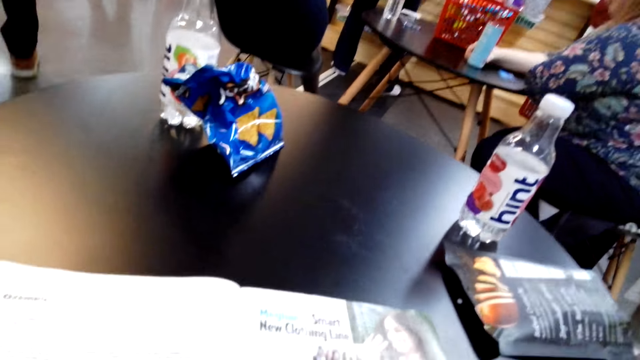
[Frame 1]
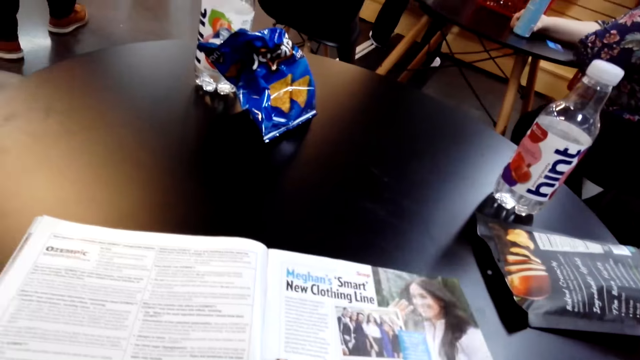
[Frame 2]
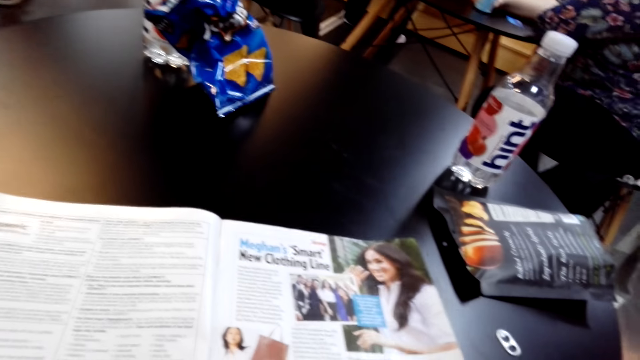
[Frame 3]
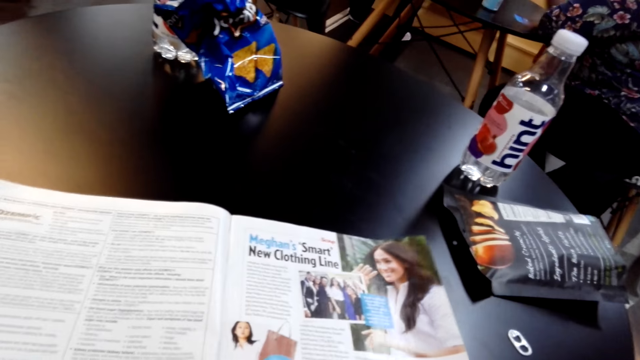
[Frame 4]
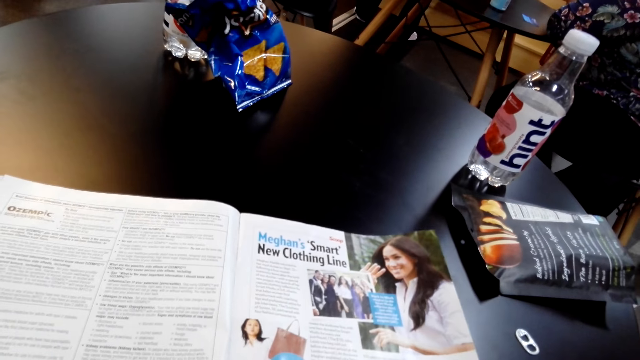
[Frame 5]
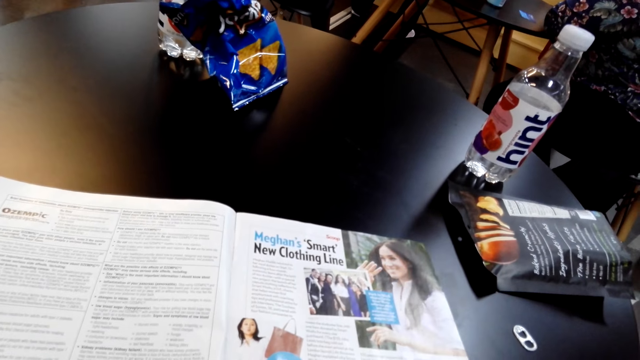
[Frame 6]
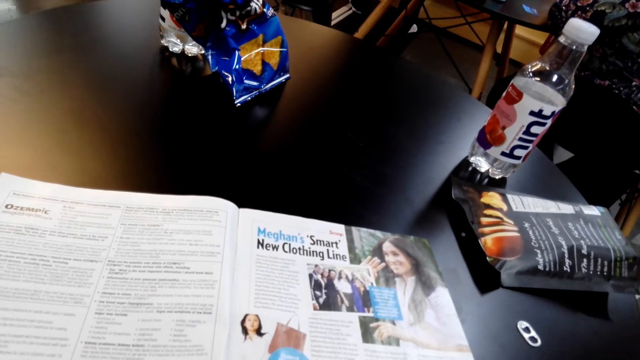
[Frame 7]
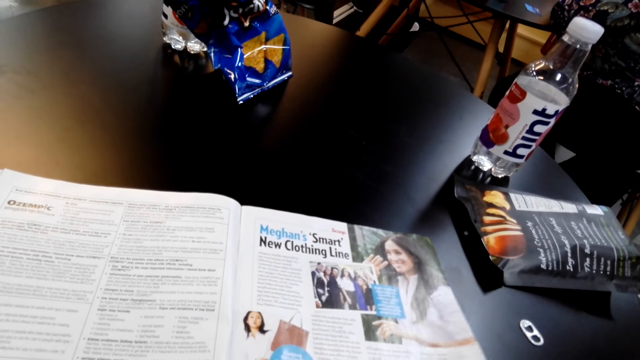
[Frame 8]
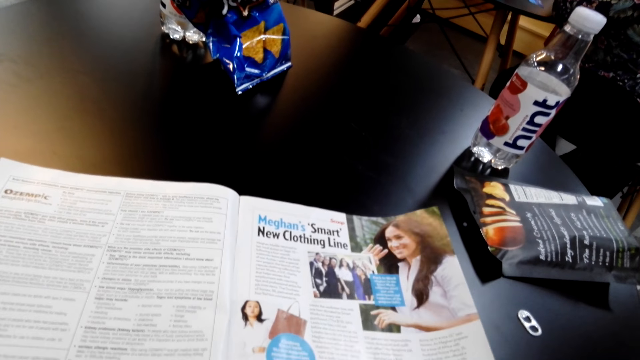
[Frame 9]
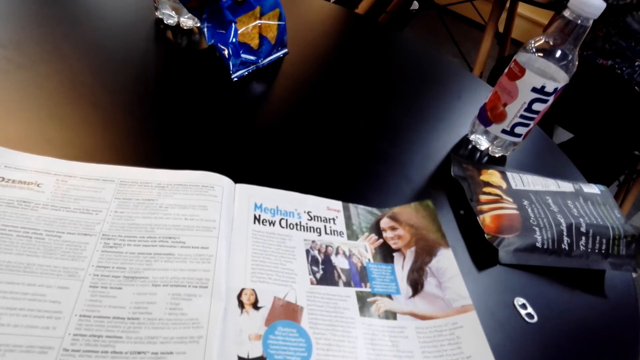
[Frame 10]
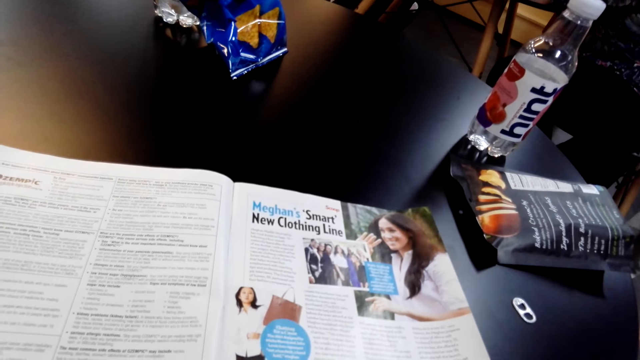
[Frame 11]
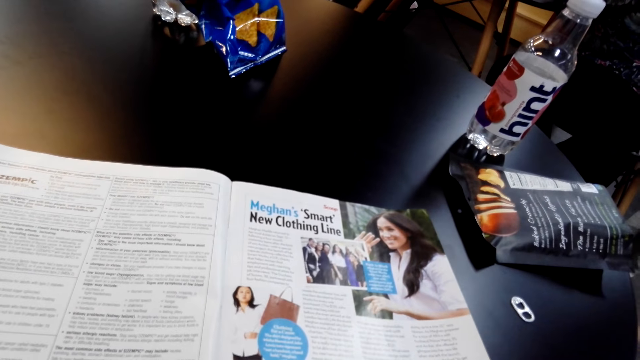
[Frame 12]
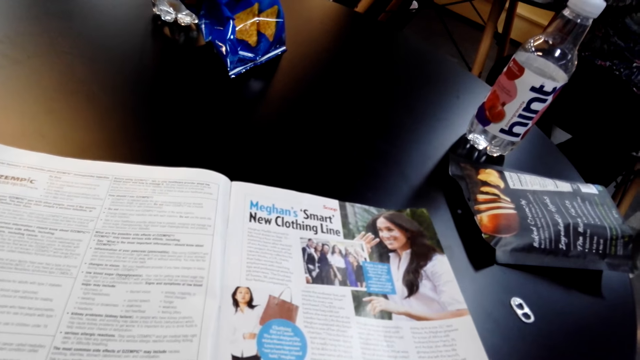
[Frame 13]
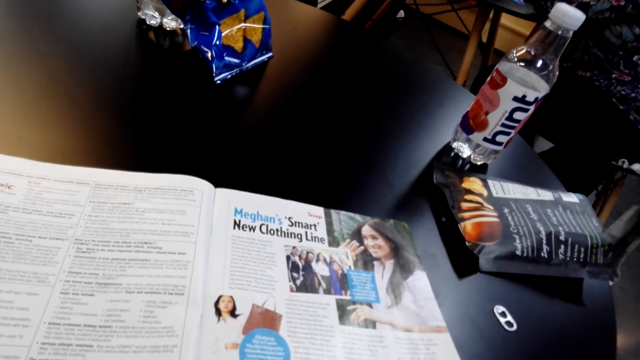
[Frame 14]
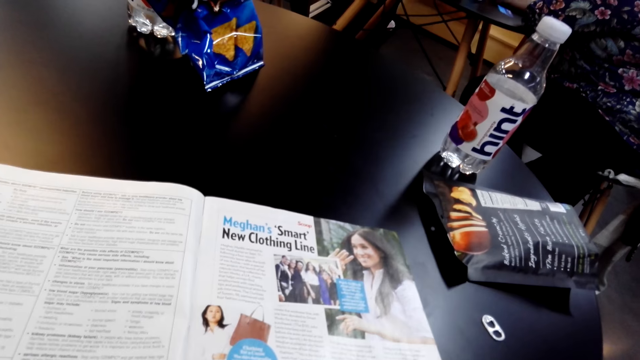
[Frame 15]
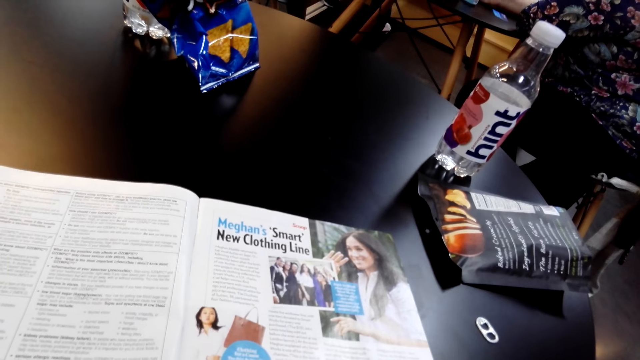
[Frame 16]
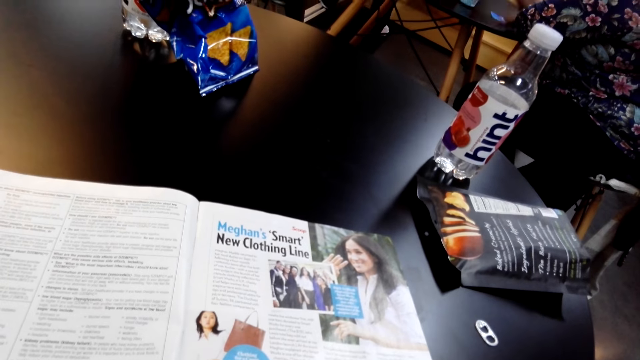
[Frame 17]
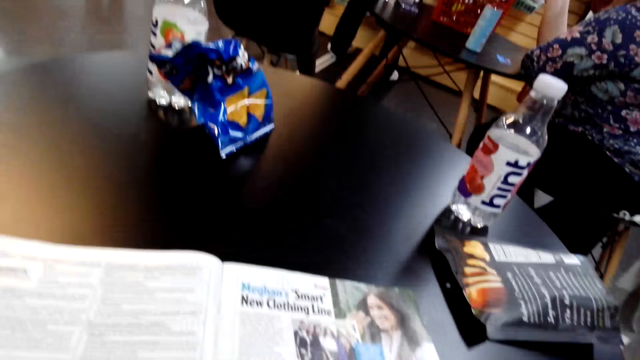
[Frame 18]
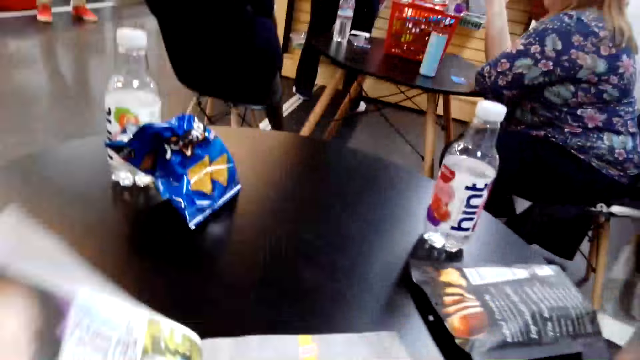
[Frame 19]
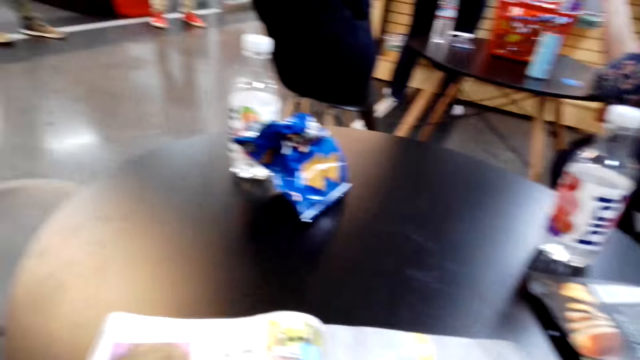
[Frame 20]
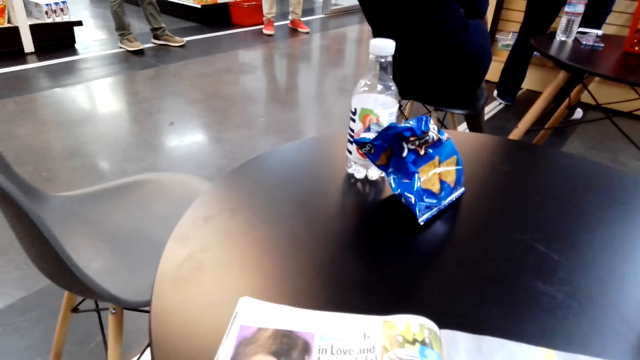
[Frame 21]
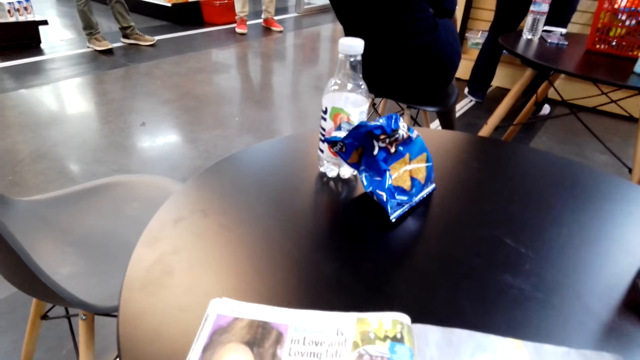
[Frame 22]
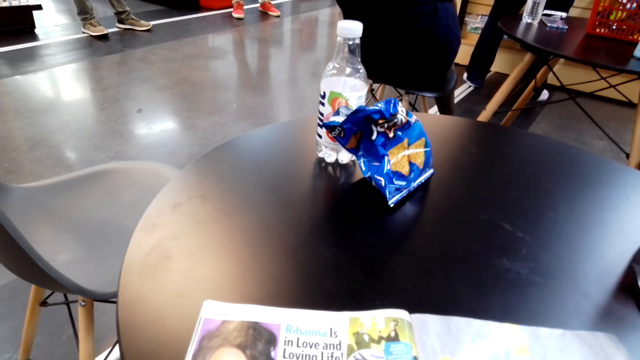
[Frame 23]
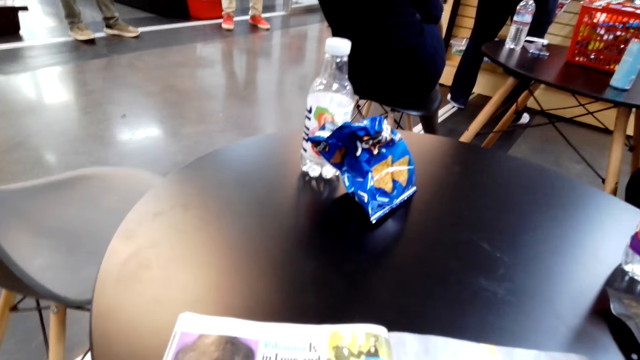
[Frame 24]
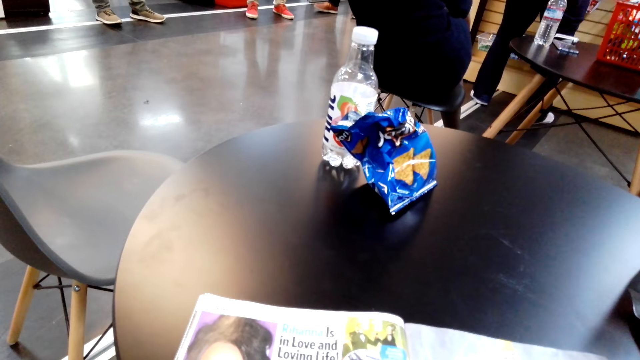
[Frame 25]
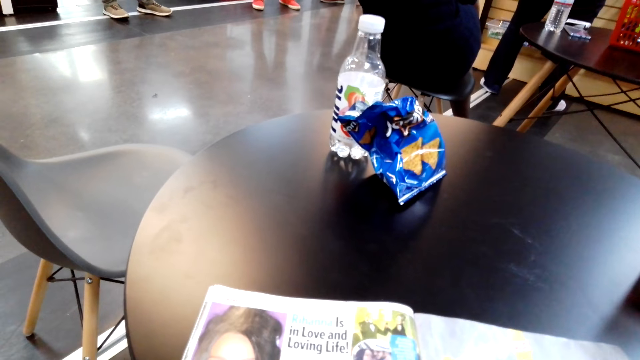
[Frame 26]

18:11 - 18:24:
The camera wearer reads a booklet. They turn a page of a book. They read the book.

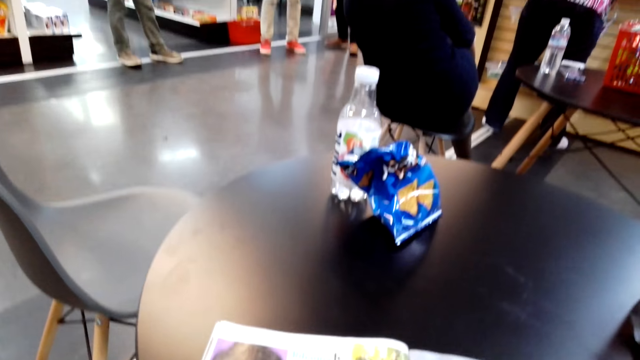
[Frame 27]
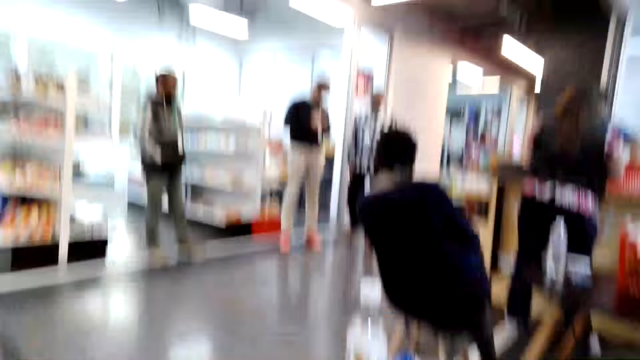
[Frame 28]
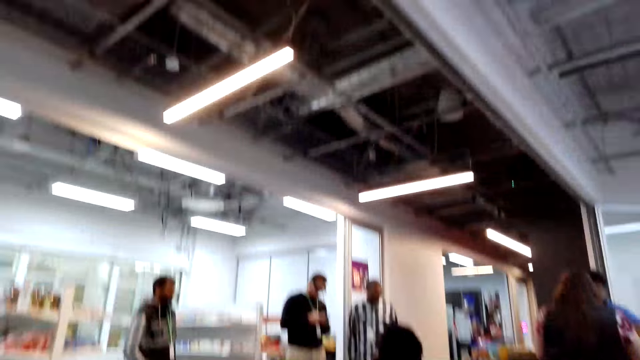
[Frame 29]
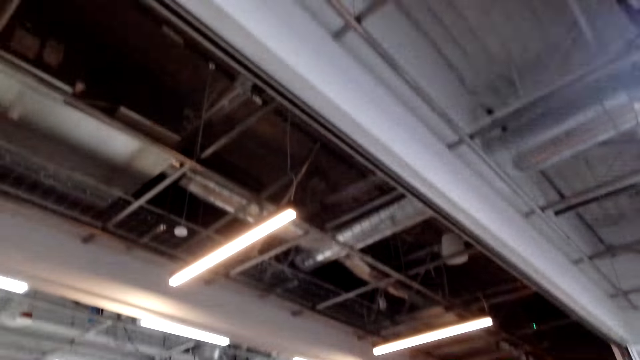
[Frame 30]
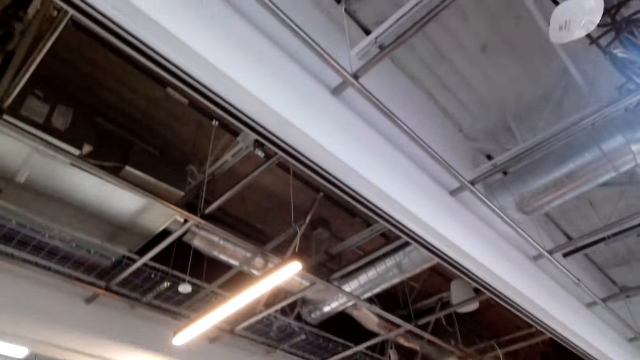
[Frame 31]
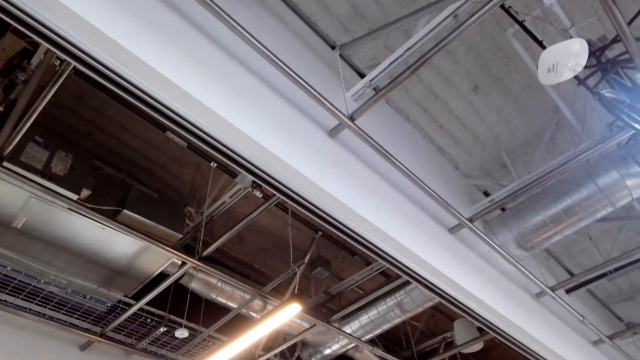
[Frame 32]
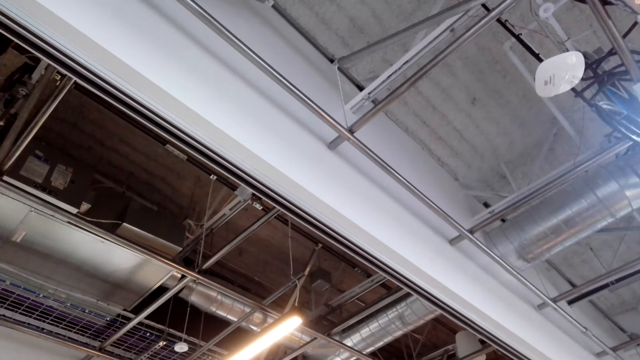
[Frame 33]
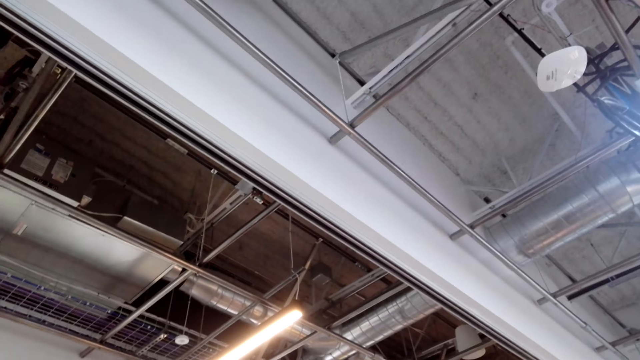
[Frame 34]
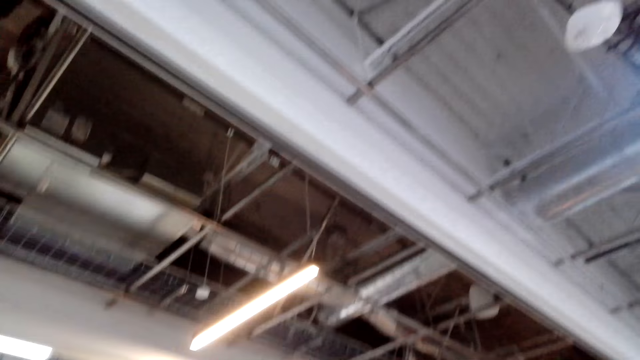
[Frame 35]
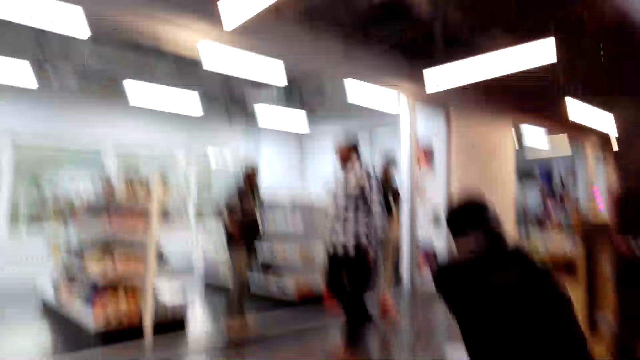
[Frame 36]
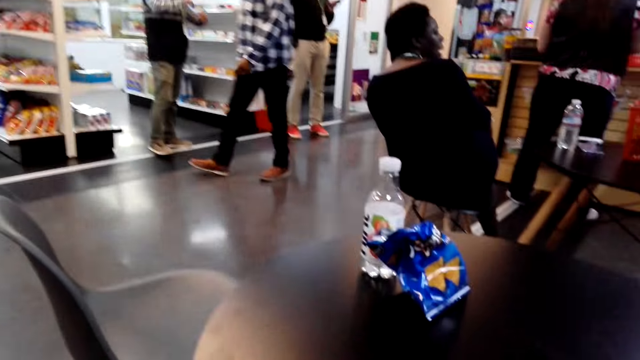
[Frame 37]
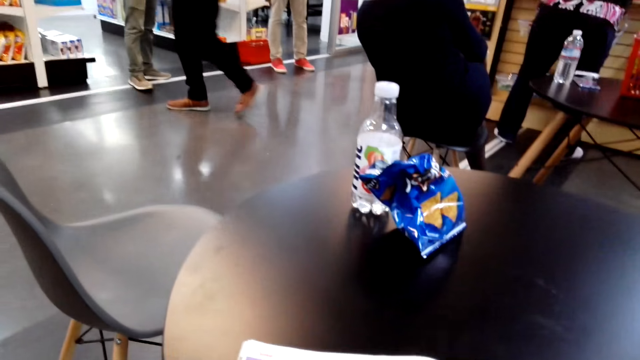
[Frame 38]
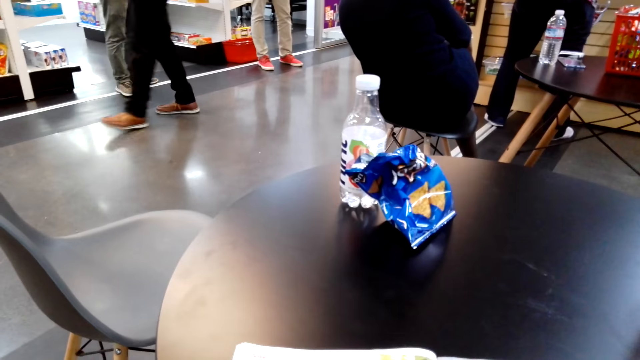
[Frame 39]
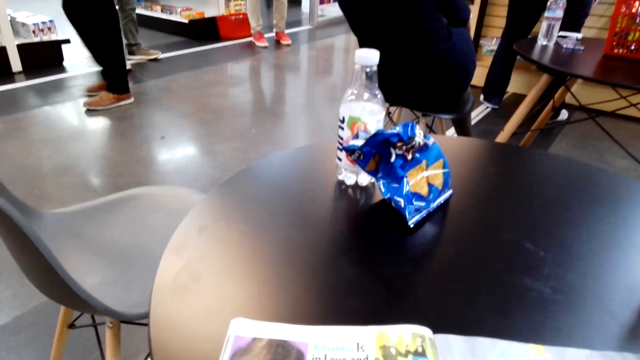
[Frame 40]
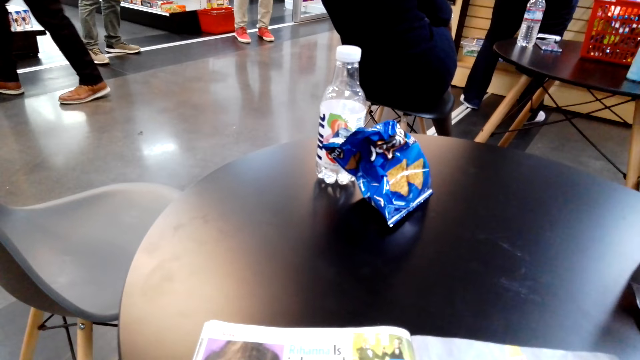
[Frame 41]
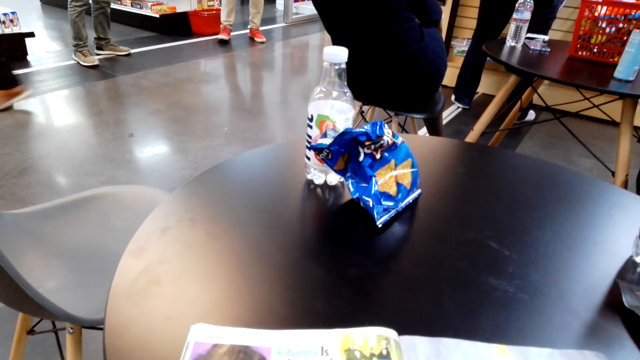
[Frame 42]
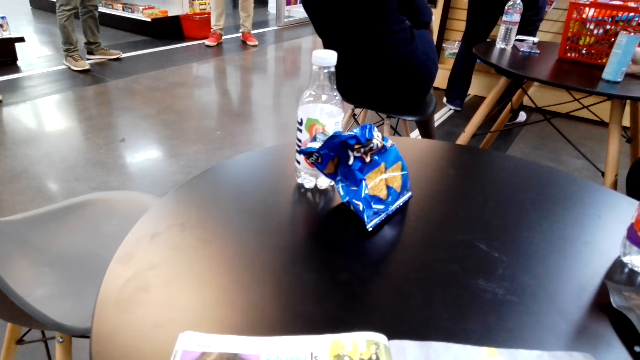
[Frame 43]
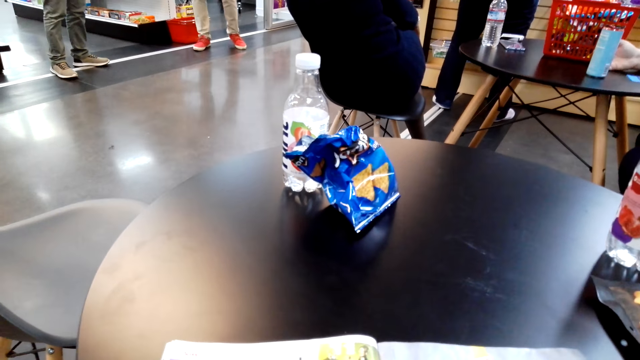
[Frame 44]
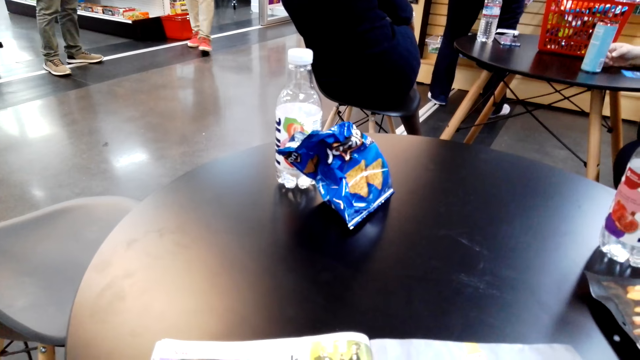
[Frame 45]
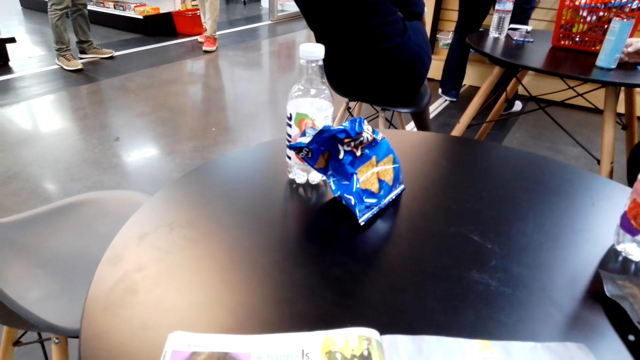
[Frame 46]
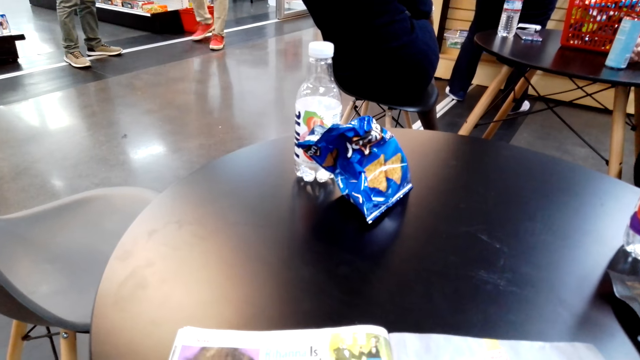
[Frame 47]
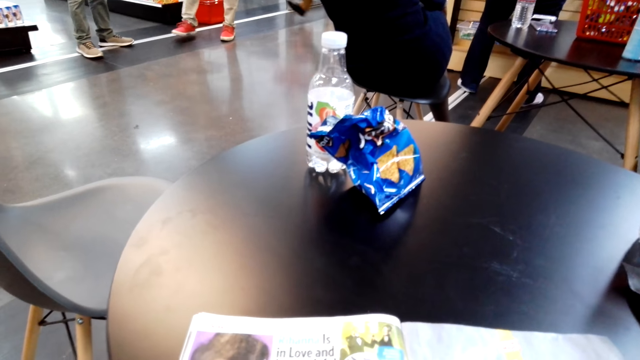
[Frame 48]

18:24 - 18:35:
The camera wearer stares at the room. They look at the ceiling. A man walks around the store. The camera wearer reads a book.
